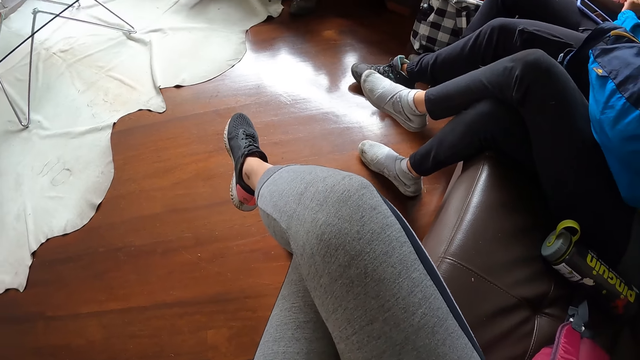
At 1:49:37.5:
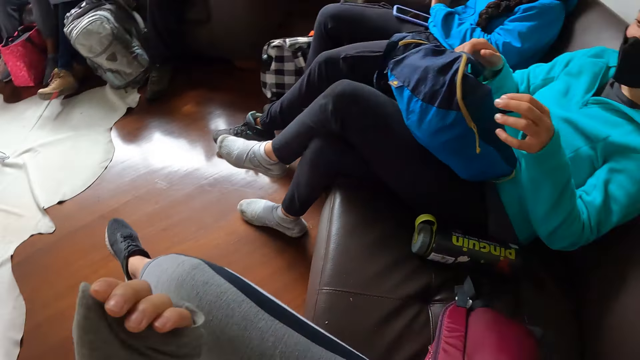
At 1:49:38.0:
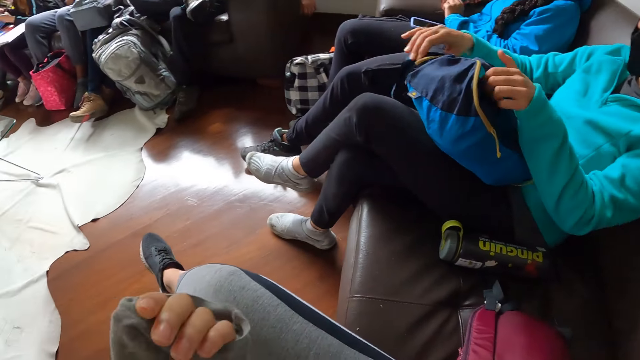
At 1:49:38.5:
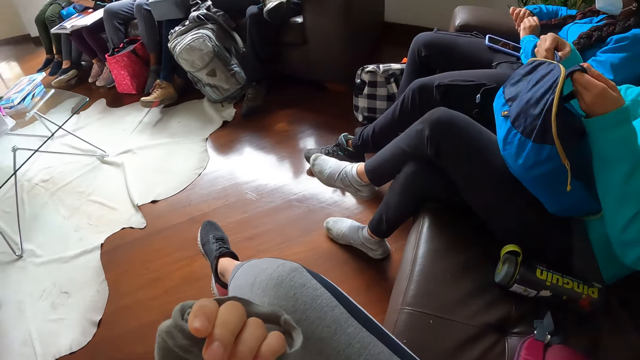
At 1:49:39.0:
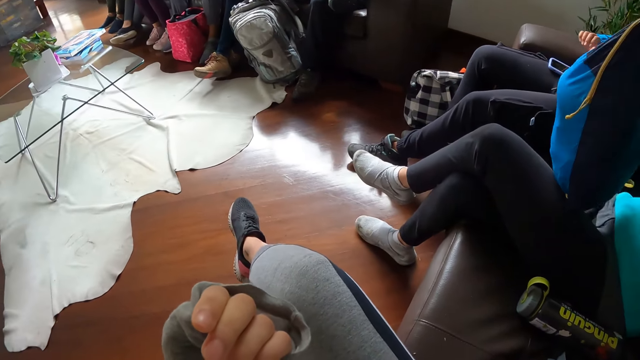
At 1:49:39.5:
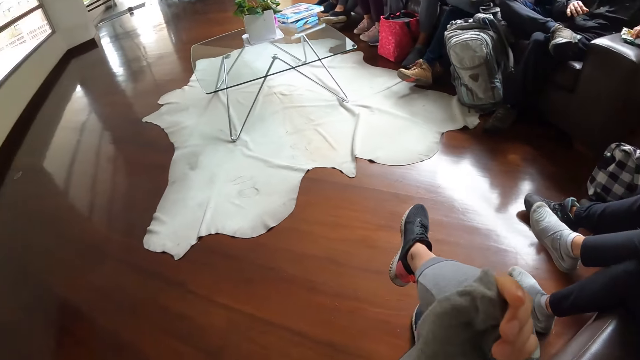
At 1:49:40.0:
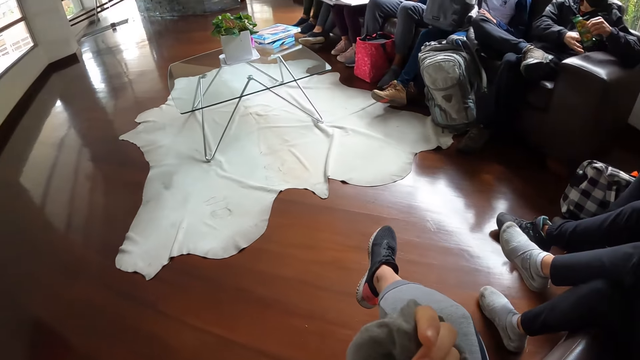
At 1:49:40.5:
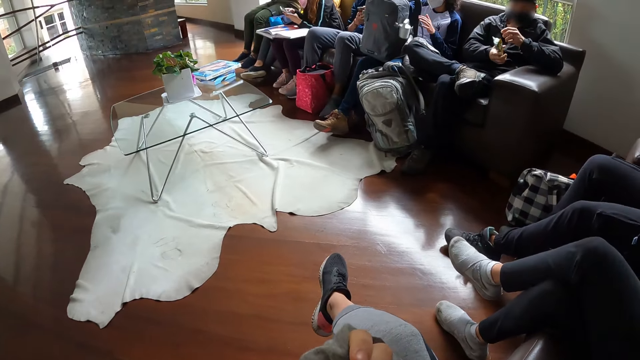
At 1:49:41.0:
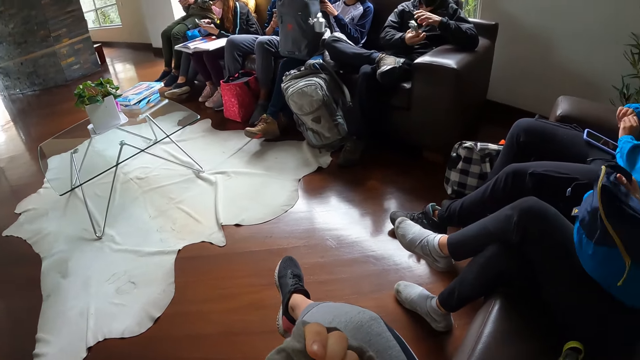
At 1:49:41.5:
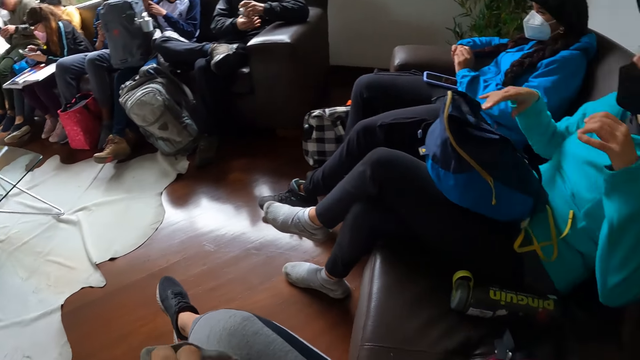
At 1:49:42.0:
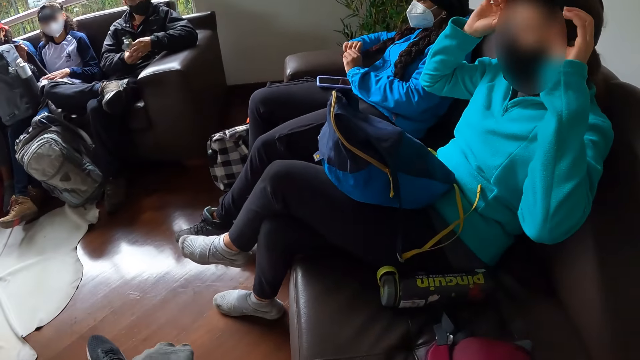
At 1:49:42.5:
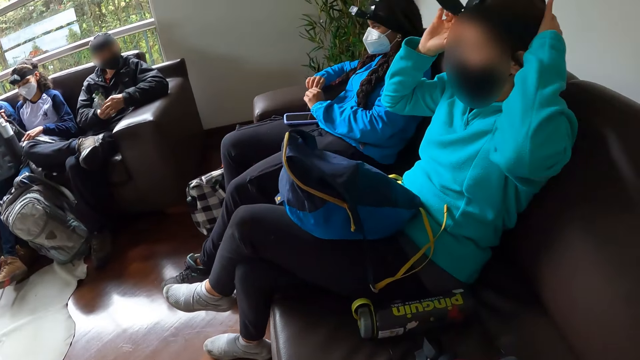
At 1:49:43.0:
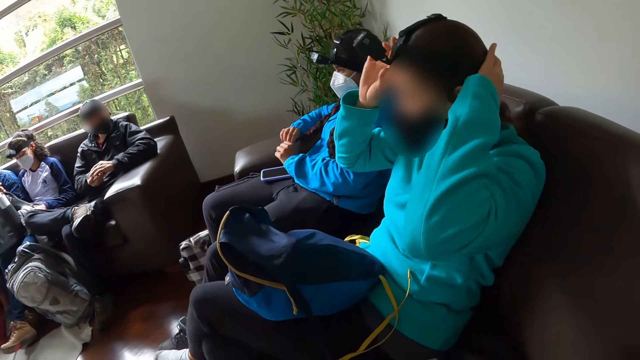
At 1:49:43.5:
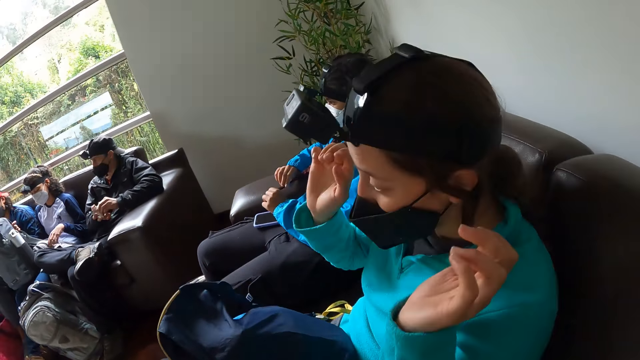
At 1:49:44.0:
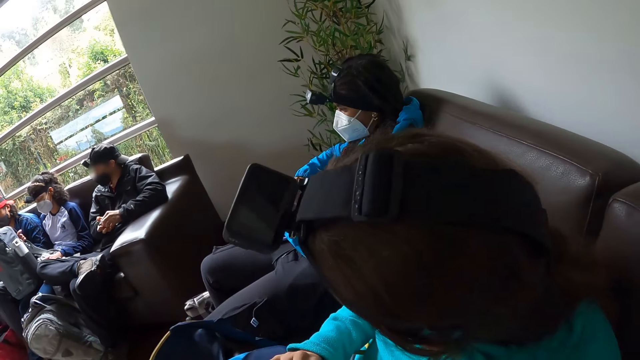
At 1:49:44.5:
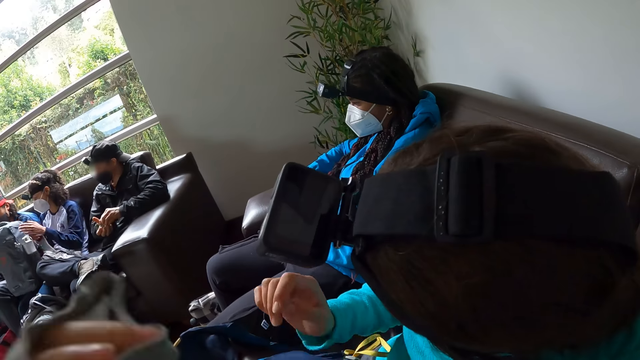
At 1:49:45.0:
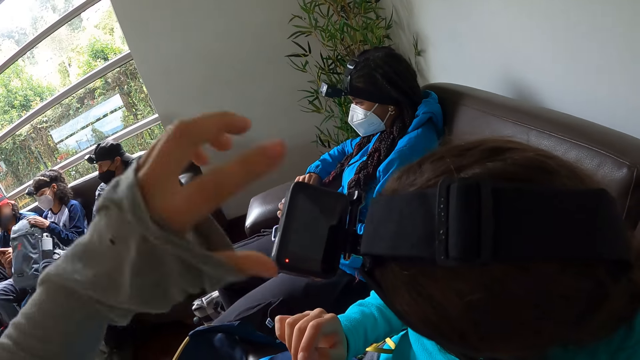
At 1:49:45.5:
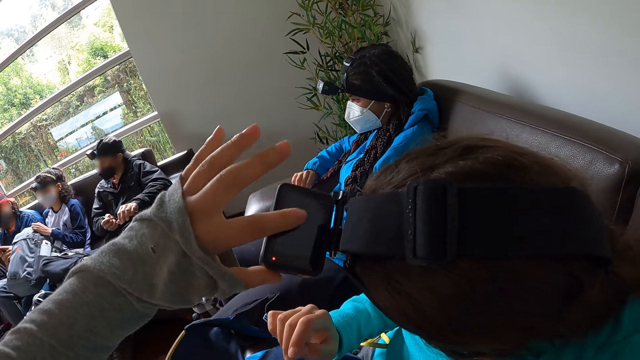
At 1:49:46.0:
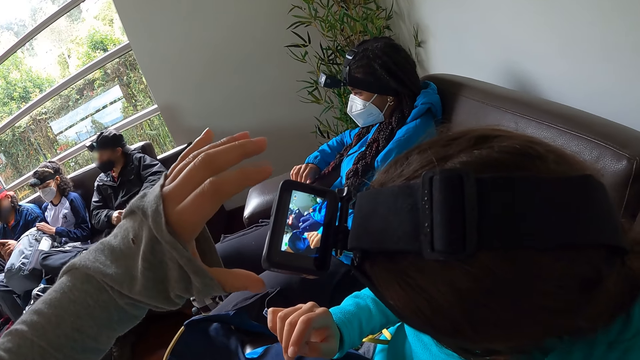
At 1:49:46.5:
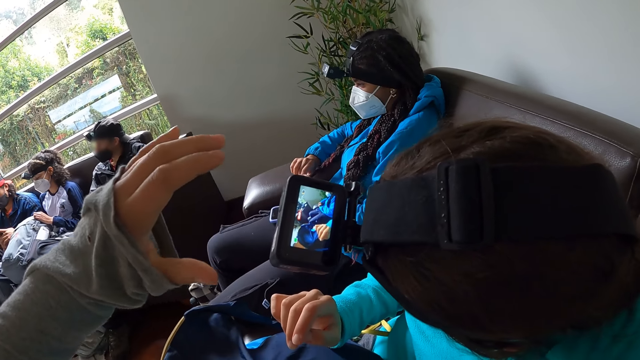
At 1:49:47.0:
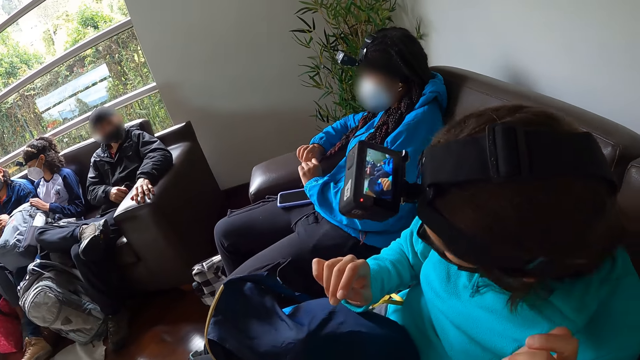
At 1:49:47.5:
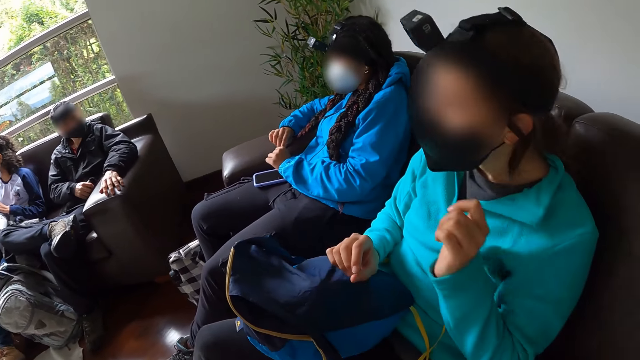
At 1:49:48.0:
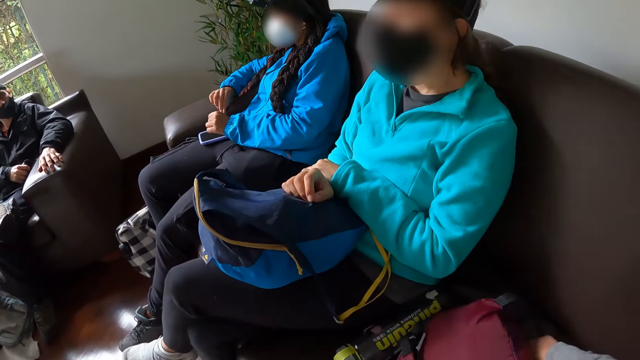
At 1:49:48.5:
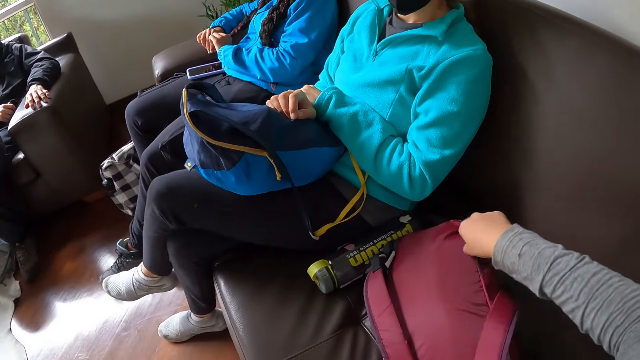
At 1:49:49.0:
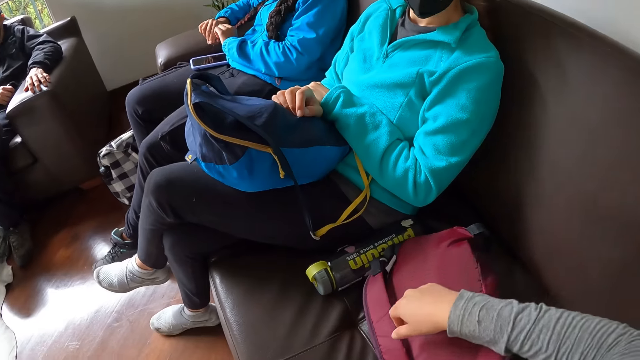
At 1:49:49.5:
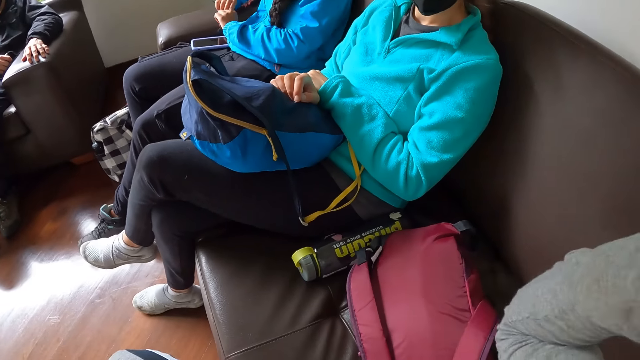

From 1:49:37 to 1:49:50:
The camera wearer looks at her fingers. A woman adjusts her camera. The woman touches the camera on her head with both hands. The camera wearer touches the camera of the woman with her left hand. She presses the camera of the woman.

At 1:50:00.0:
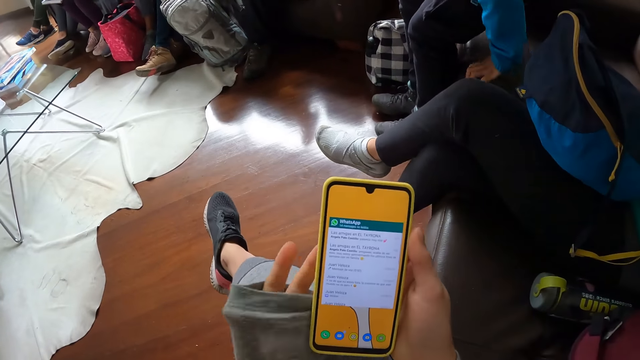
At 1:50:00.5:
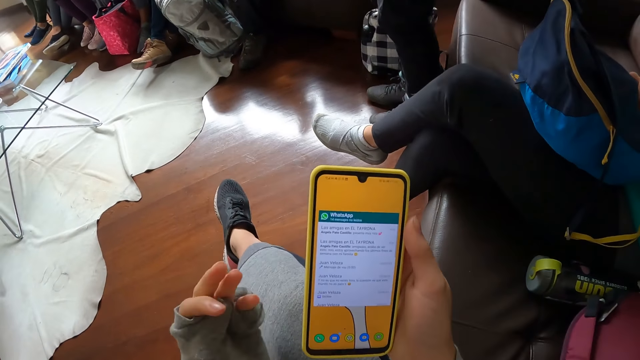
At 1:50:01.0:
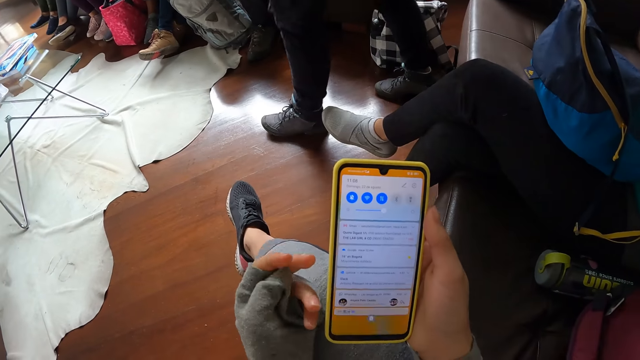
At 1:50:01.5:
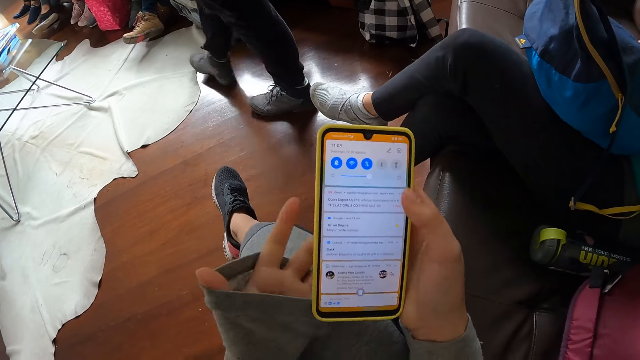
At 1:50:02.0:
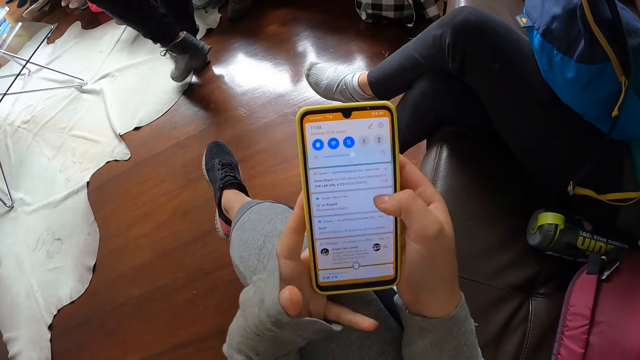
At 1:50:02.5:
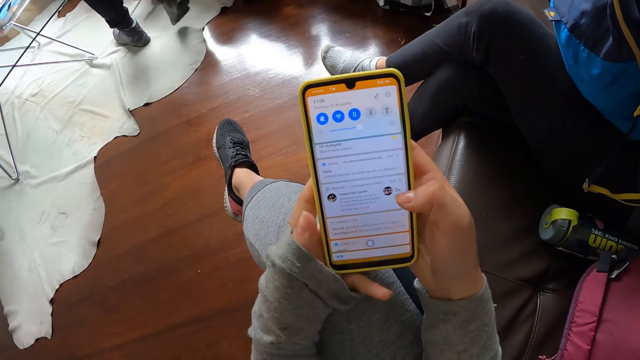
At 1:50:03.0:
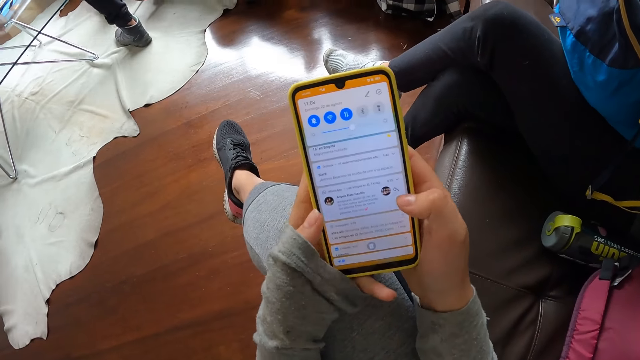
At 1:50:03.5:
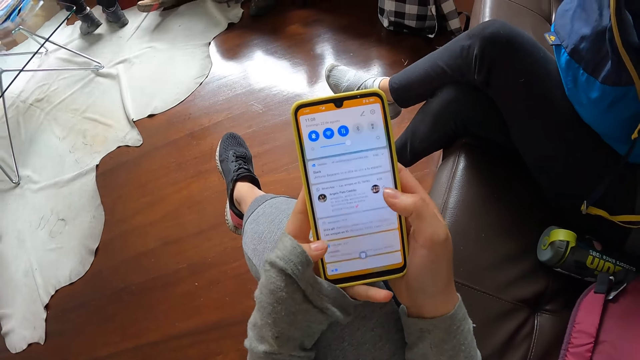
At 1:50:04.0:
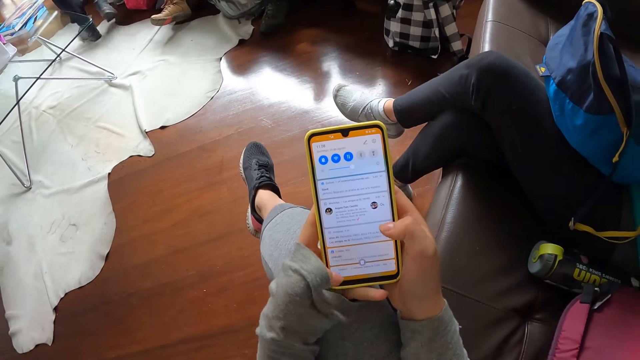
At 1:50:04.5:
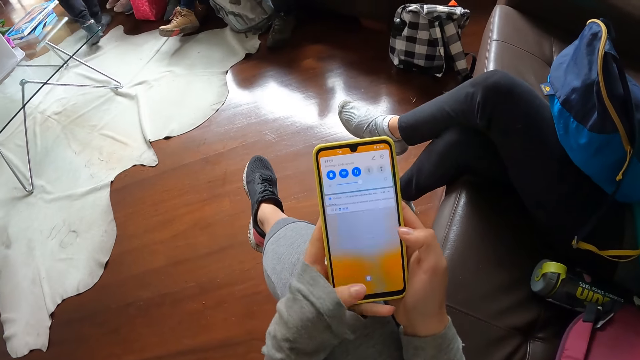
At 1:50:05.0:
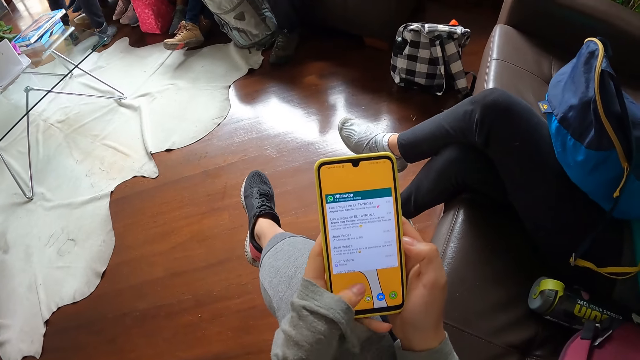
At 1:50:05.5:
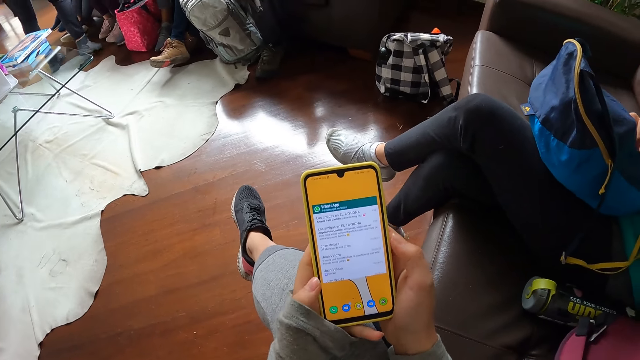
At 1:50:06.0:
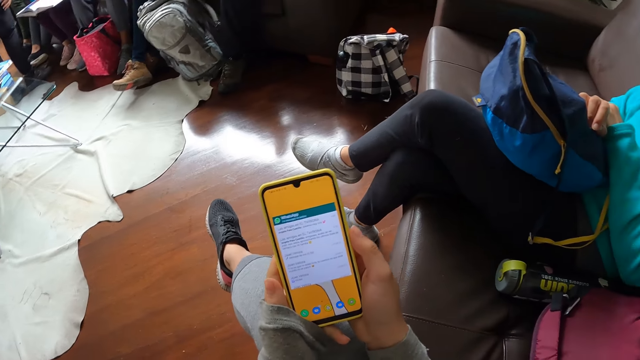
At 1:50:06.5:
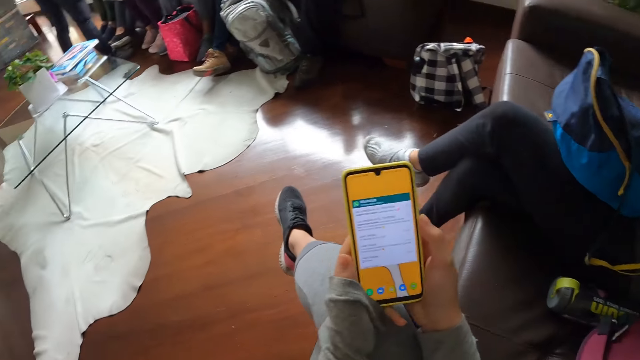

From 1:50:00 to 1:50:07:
The camera wearer holds the phone with both hands. She operates the phone with both hands.
